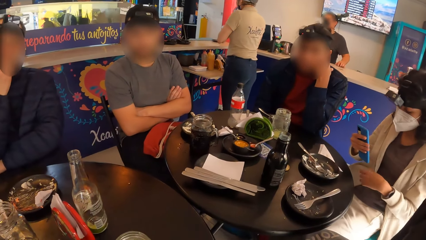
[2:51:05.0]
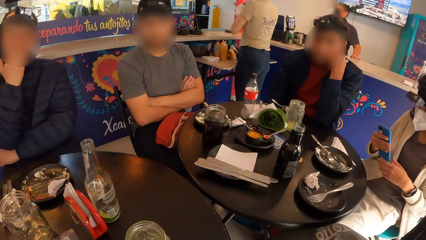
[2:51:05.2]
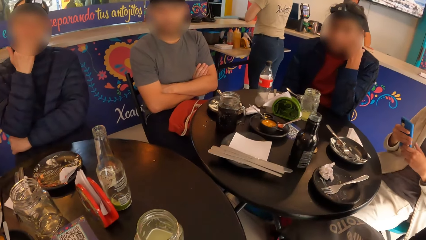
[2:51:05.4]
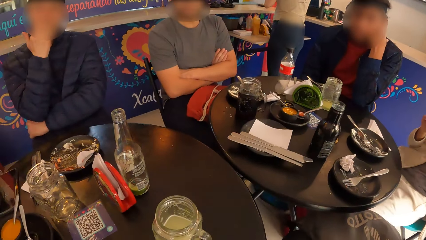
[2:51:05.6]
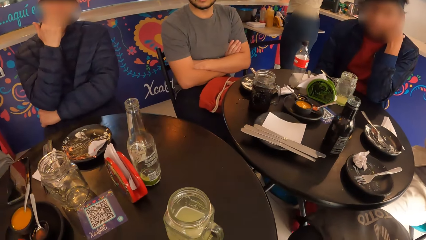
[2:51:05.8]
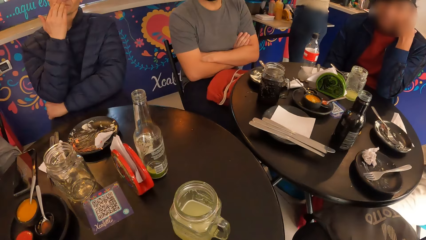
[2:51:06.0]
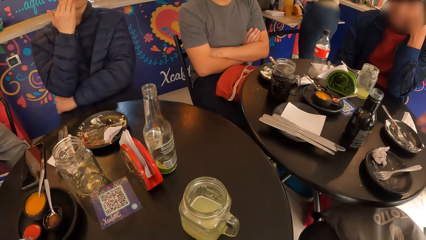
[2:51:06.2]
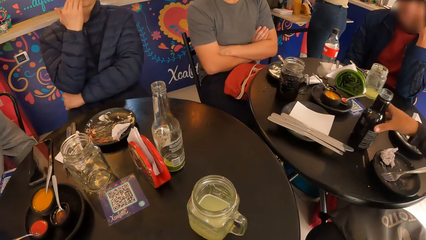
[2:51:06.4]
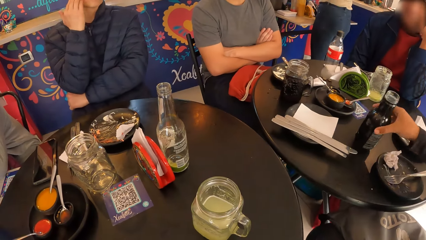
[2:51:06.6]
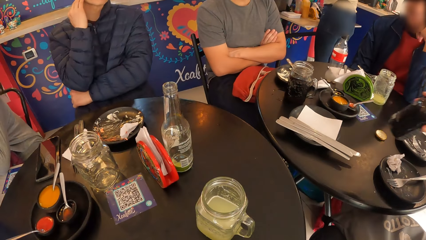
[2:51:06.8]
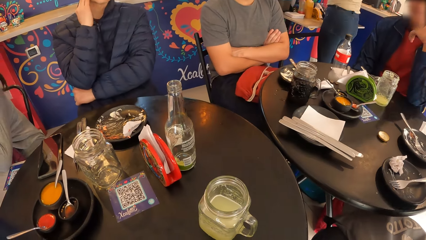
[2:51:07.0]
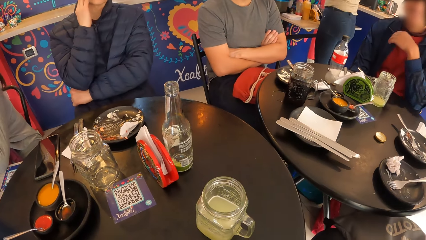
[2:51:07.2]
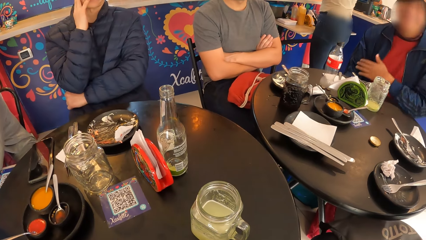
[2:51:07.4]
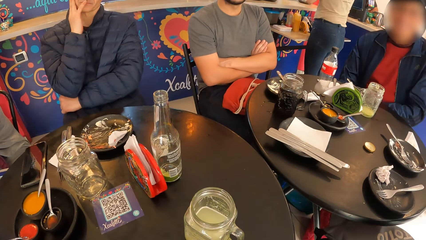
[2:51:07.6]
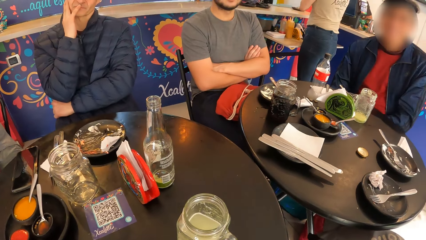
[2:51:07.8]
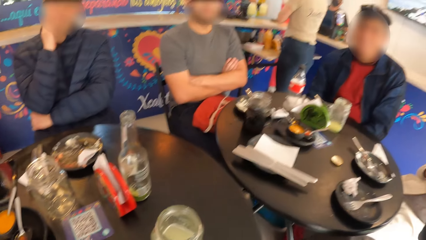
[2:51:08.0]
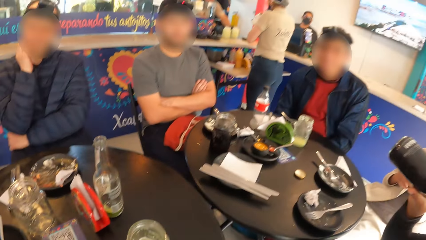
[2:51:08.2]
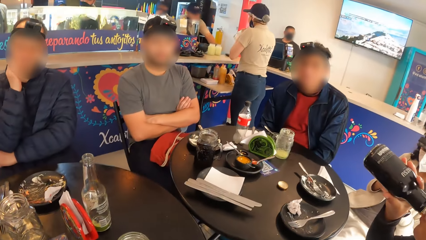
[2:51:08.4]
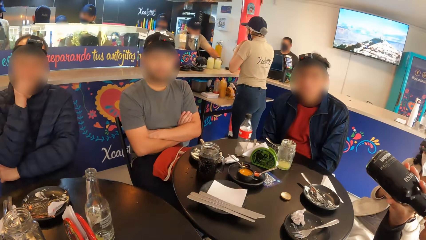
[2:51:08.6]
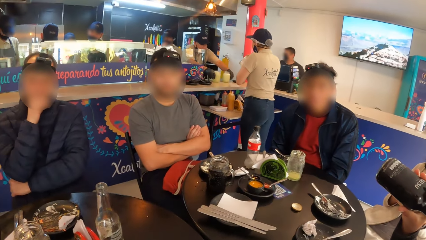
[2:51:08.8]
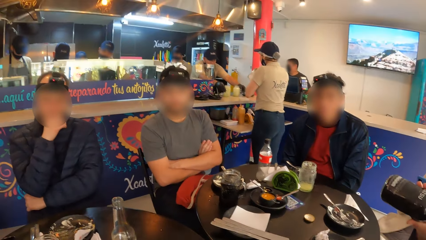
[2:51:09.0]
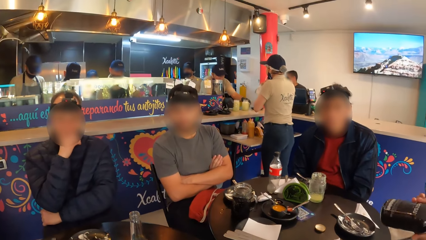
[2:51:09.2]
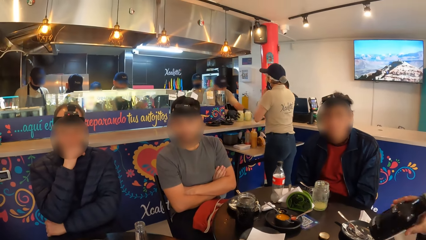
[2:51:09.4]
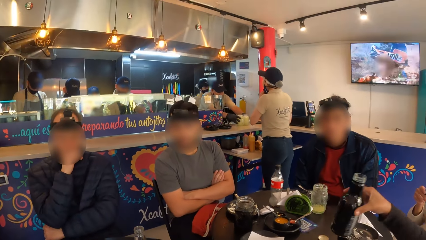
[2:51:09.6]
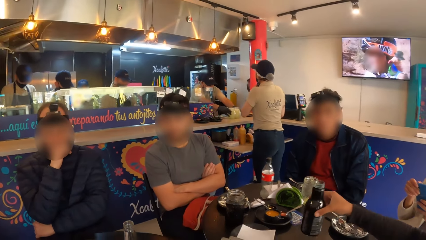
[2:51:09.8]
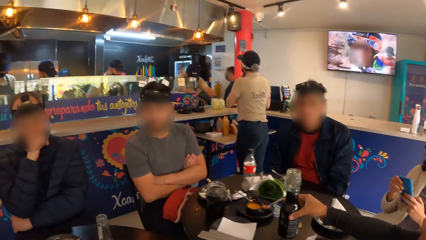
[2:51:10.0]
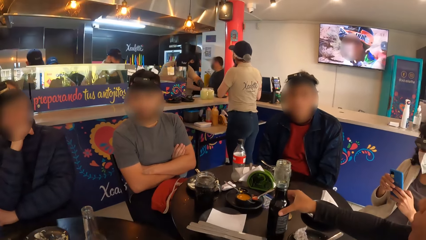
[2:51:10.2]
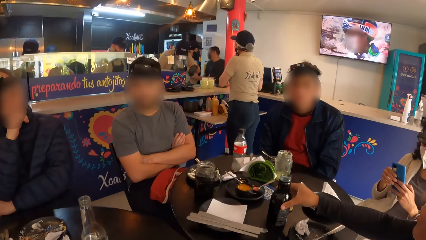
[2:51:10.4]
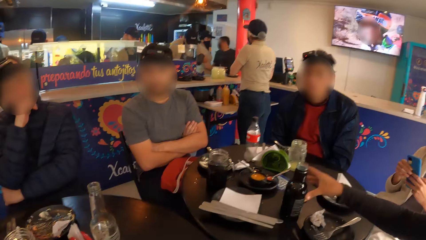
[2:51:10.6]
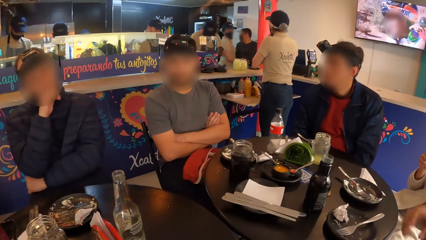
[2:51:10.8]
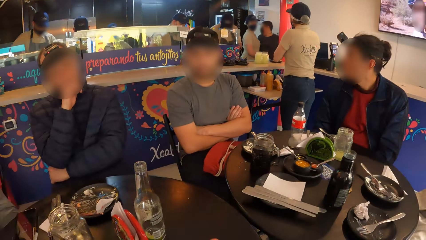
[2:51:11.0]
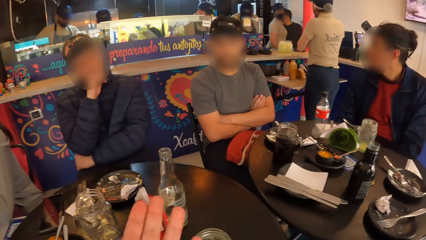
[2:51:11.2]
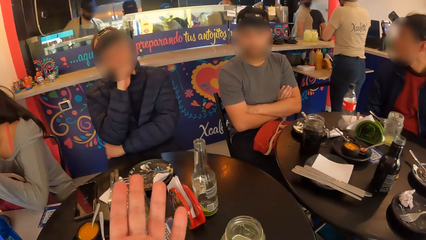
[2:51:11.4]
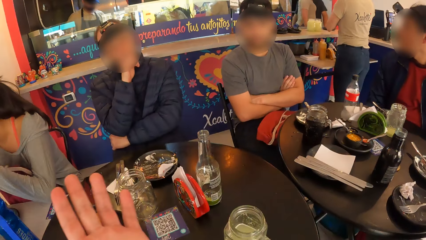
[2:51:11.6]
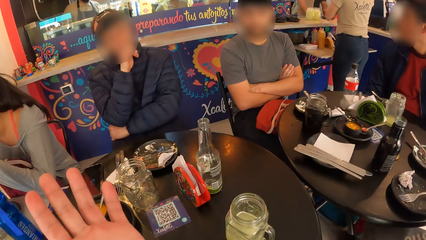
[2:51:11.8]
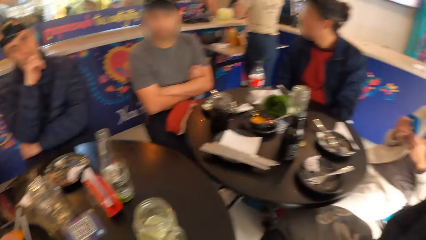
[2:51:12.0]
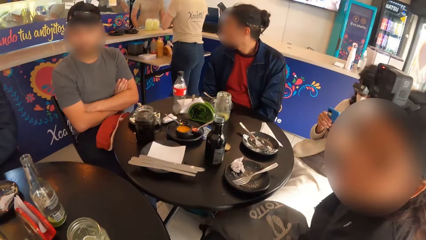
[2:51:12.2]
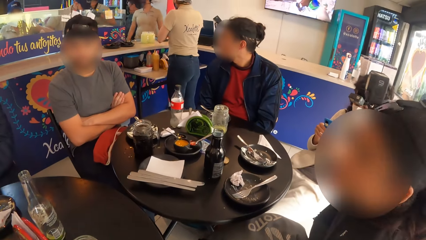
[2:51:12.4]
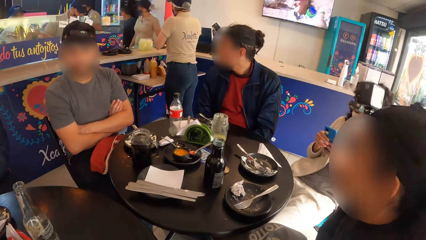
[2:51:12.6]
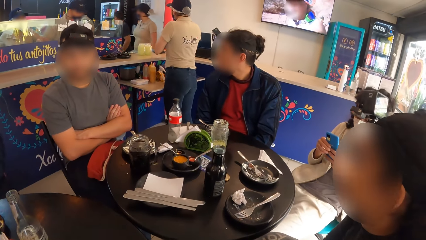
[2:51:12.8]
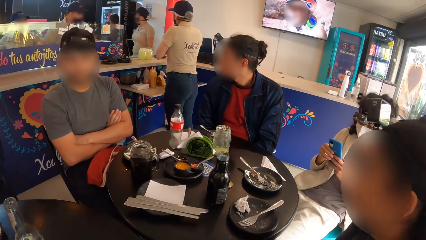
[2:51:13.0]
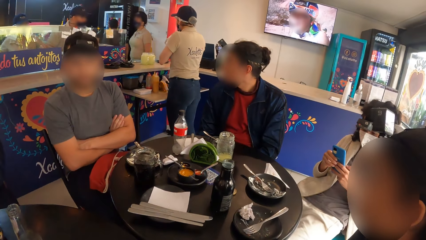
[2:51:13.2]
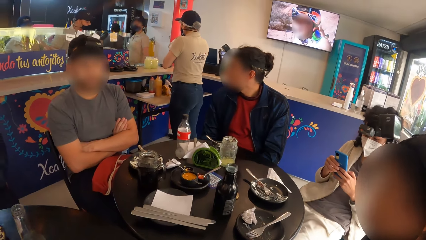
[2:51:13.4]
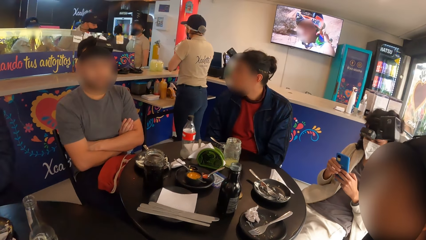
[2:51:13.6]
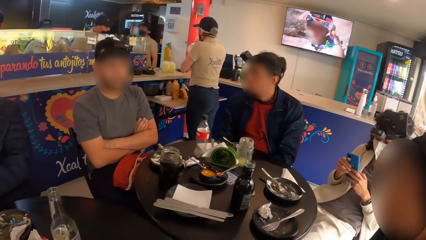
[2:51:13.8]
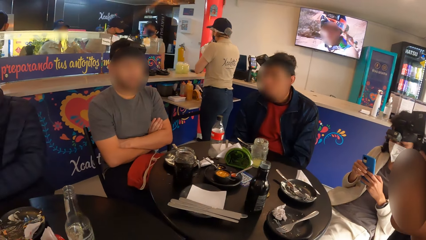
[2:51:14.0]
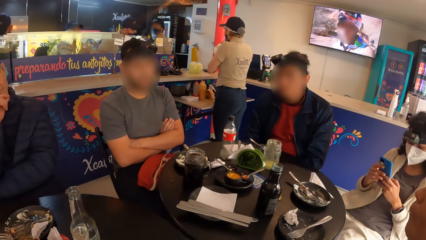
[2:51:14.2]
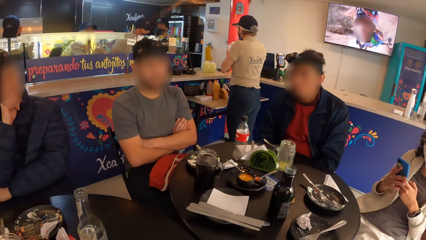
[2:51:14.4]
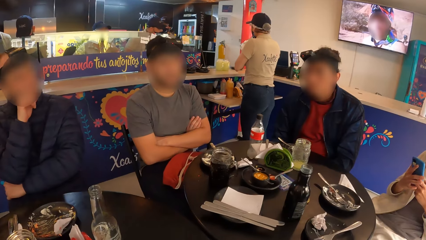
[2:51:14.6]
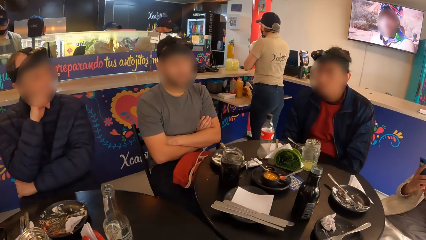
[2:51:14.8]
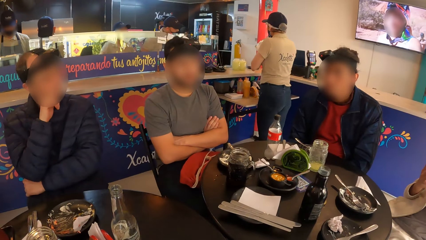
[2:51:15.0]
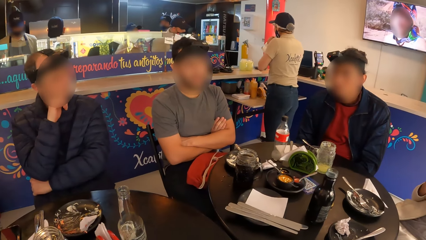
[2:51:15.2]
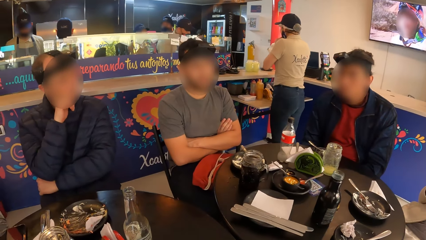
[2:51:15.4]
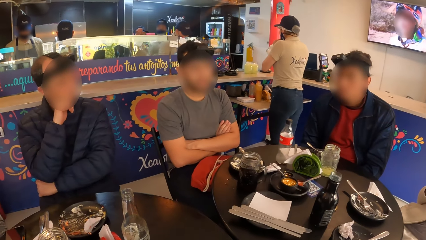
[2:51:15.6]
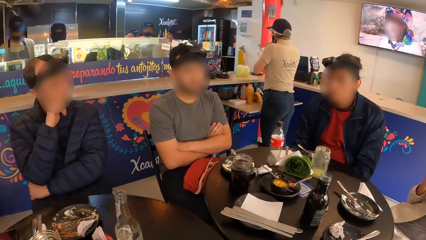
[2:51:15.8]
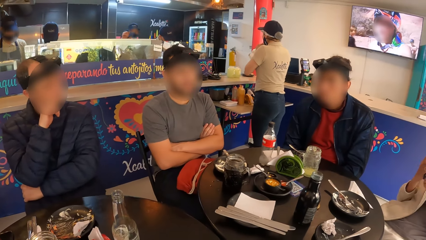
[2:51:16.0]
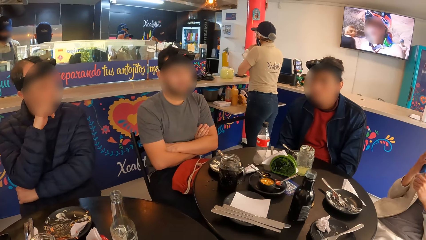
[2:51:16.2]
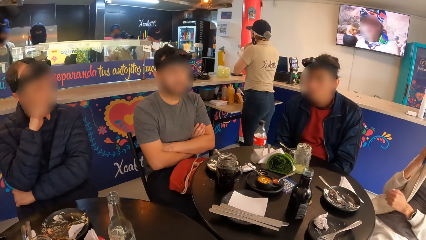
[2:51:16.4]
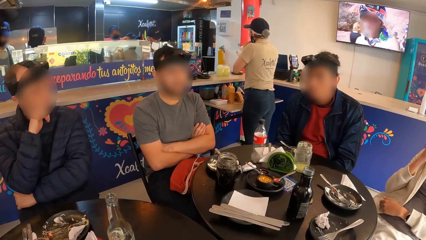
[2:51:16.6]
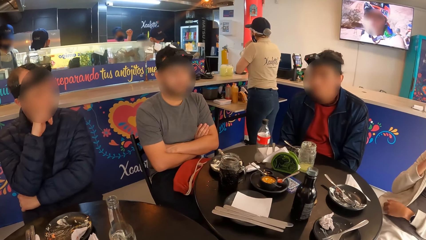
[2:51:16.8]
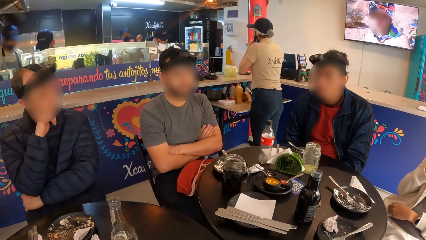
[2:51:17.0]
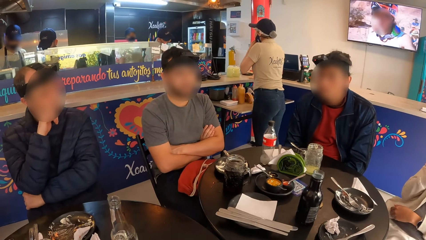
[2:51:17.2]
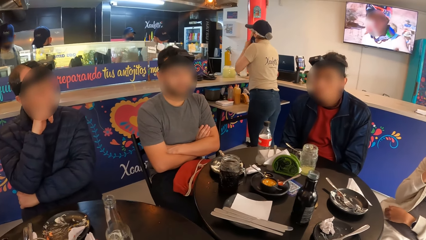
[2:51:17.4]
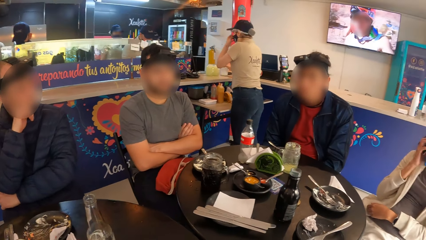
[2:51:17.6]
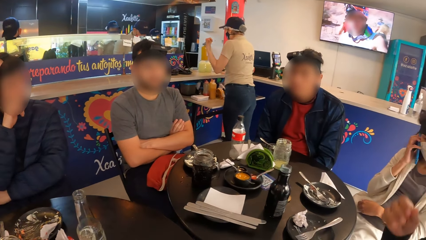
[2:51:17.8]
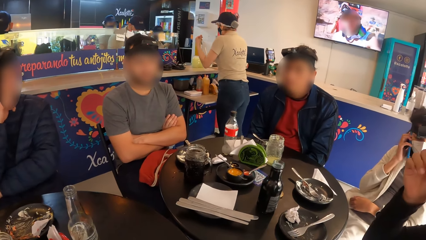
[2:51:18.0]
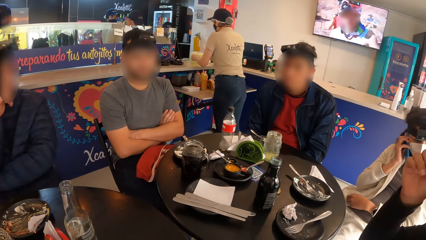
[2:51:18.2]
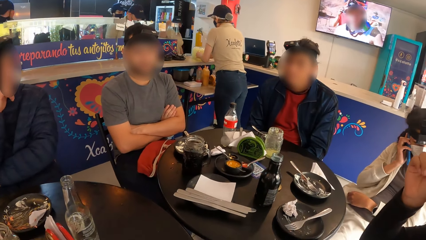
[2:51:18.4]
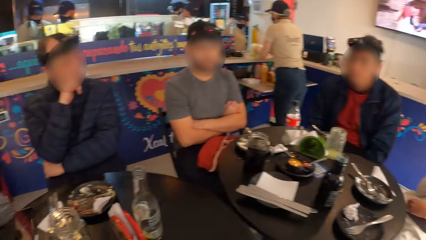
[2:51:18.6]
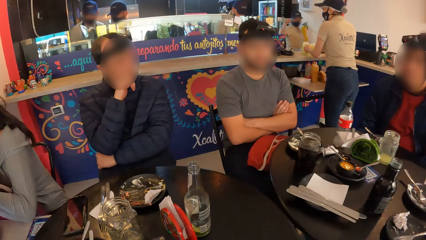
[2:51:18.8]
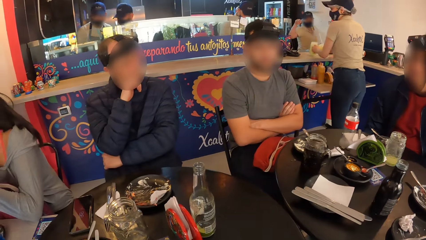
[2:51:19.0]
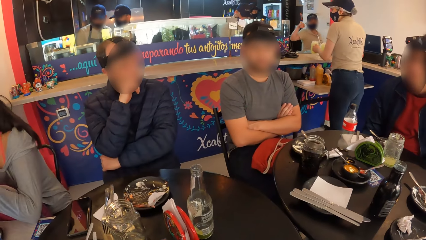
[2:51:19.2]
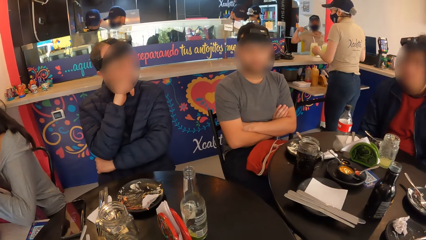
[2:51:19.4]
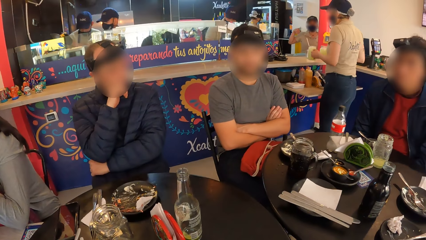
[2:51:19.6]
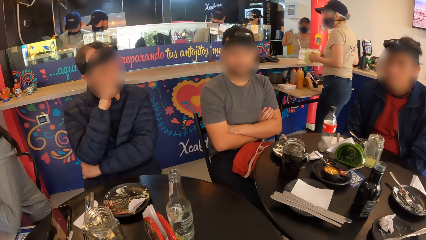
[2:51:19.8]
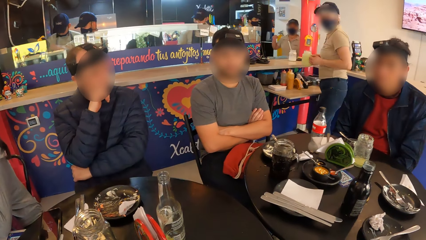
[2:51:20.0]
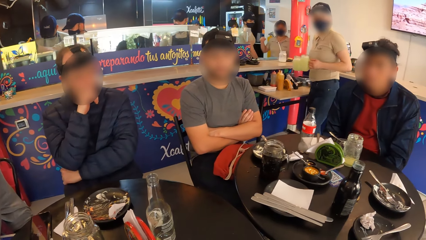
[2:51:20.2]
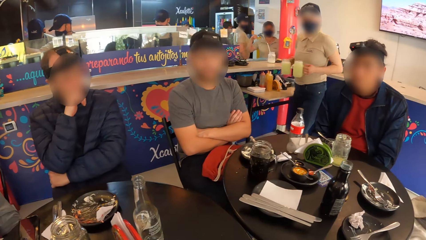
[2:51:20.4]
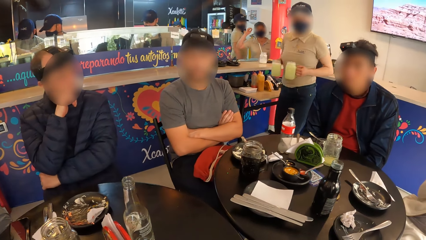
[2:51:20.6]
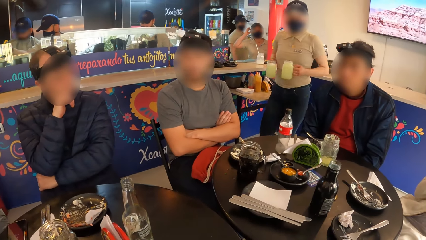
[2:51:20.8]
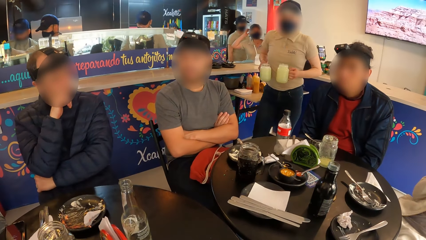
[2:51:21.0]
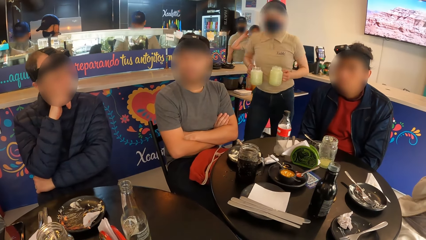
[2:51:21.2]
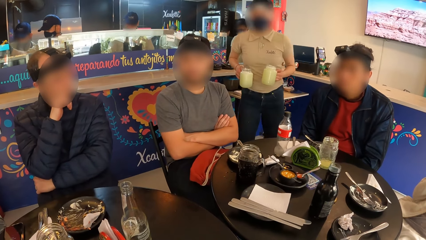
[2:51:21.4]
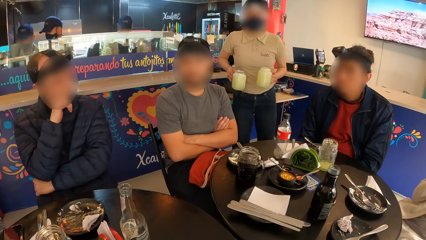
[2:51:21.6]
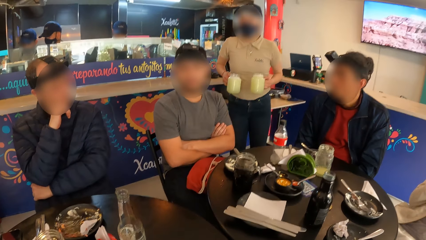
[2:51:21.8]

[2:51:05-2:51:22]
The woman picks the bottle on the table with her right hand. The woman drinks from the bottle with her right hand. The woman drops the bottle on the table with her right hand. A man converses. The man touches his face with his right hand.
